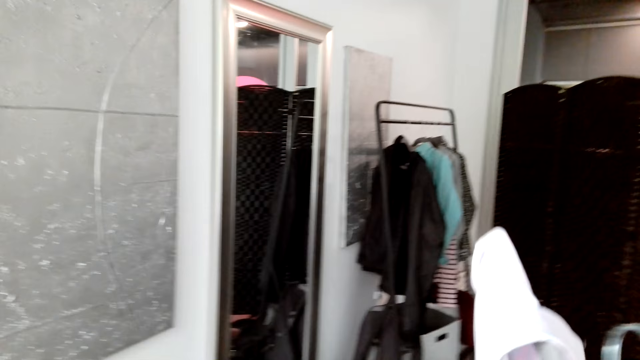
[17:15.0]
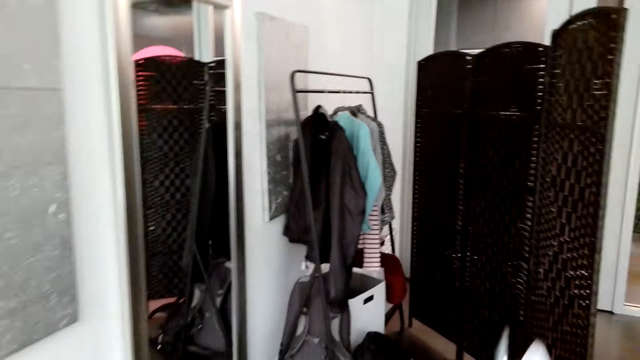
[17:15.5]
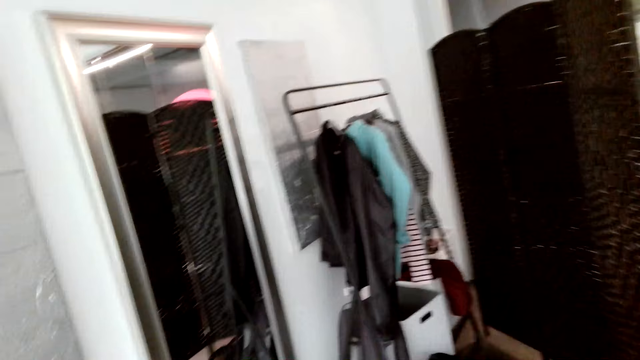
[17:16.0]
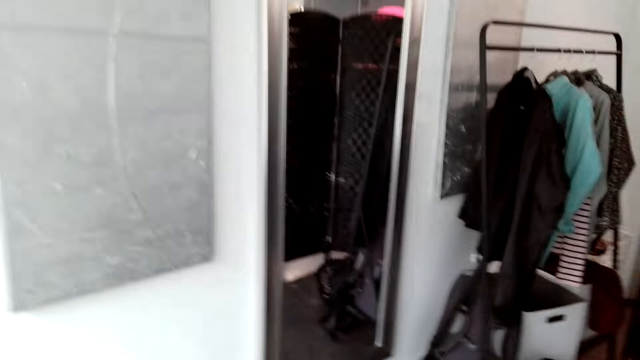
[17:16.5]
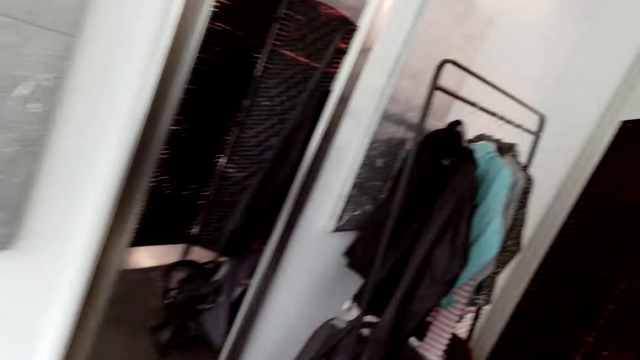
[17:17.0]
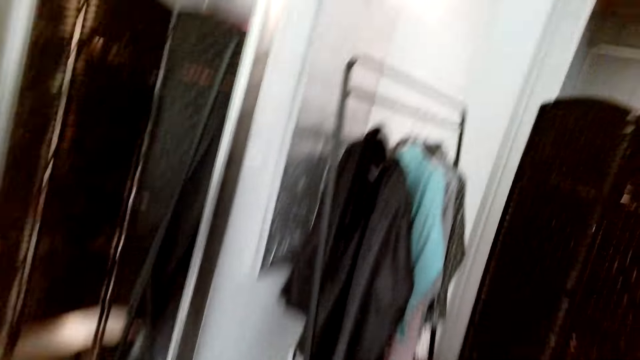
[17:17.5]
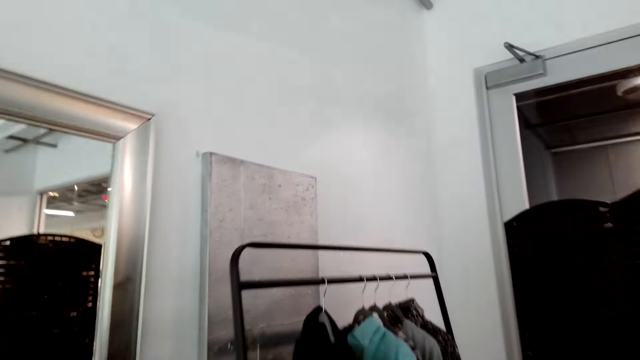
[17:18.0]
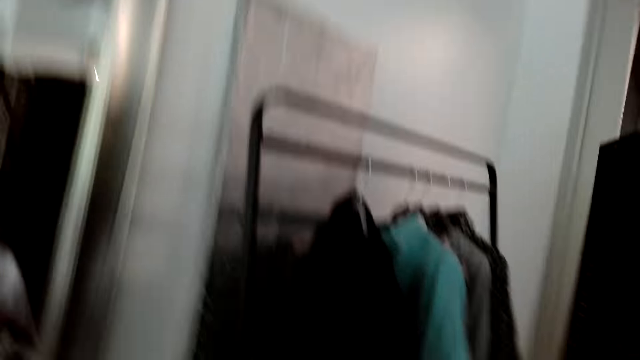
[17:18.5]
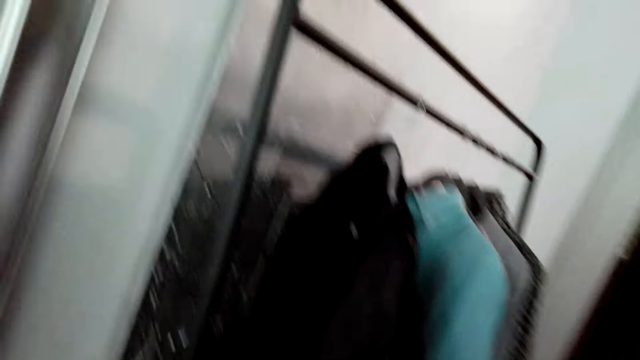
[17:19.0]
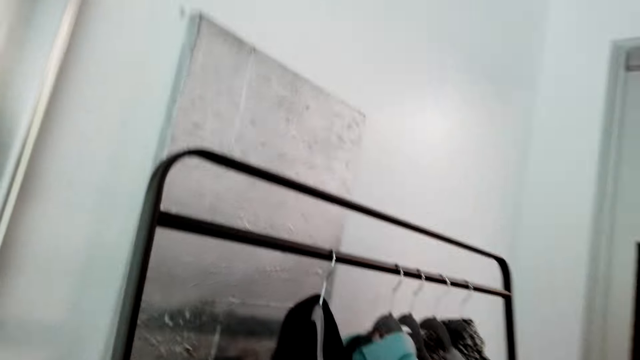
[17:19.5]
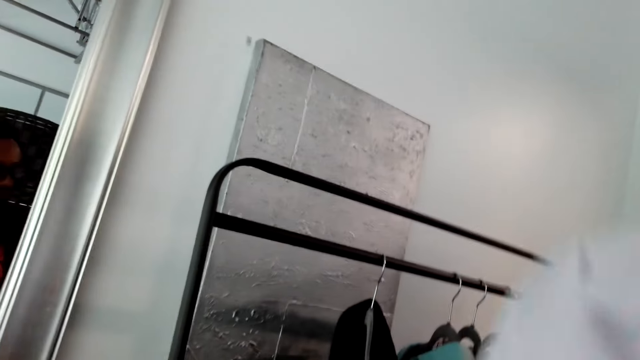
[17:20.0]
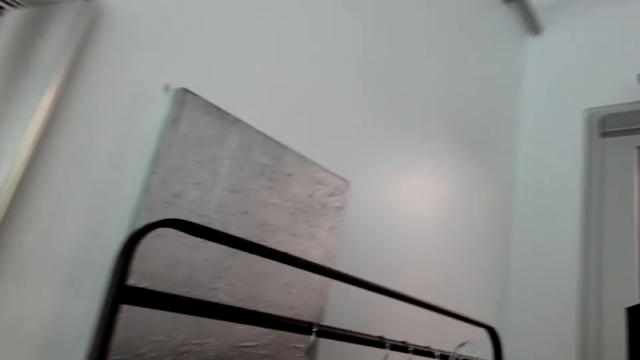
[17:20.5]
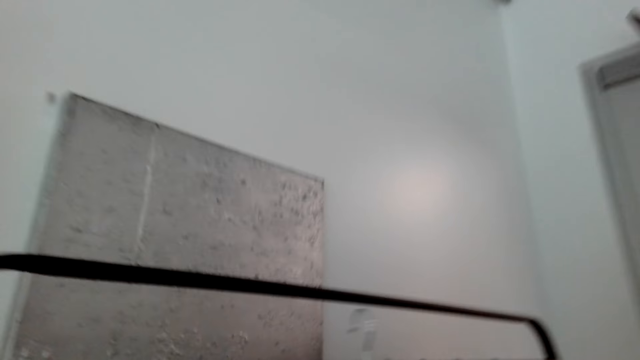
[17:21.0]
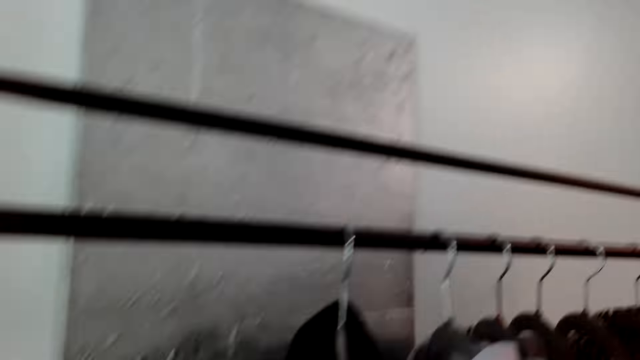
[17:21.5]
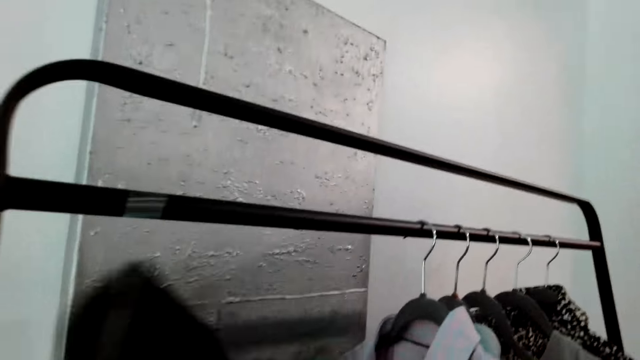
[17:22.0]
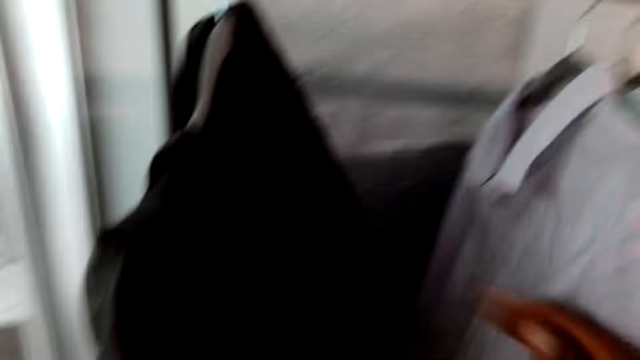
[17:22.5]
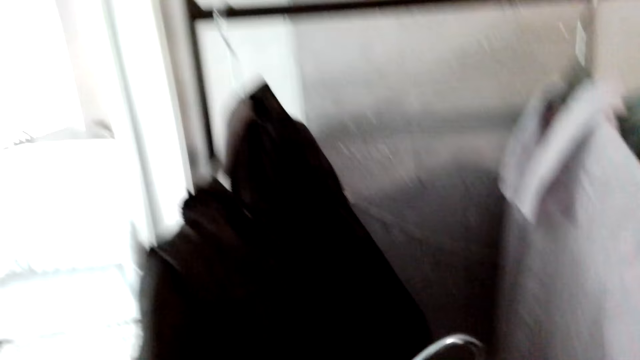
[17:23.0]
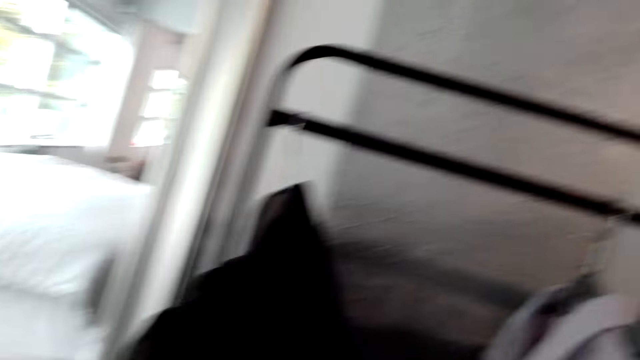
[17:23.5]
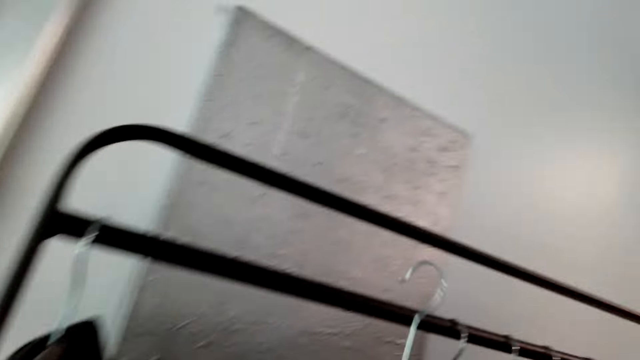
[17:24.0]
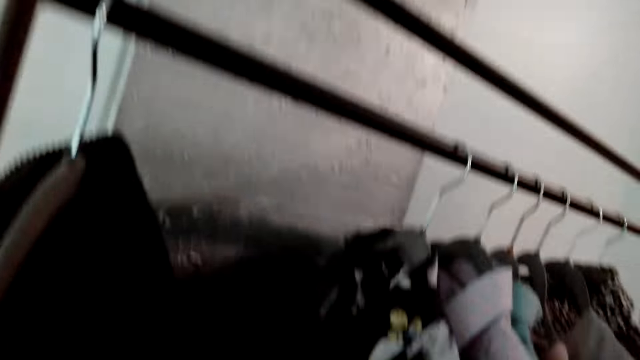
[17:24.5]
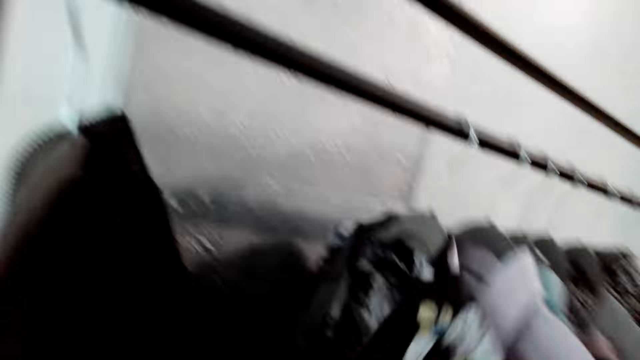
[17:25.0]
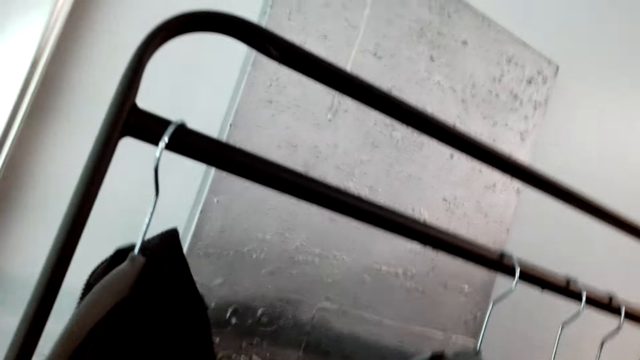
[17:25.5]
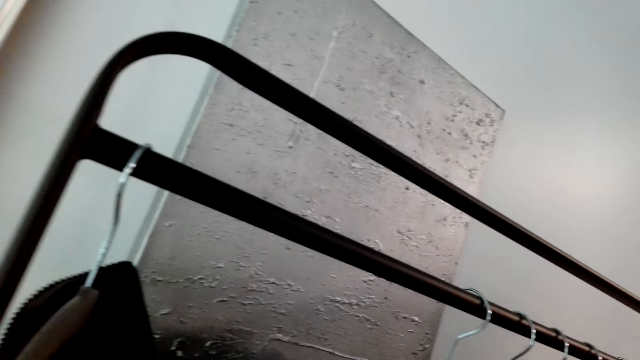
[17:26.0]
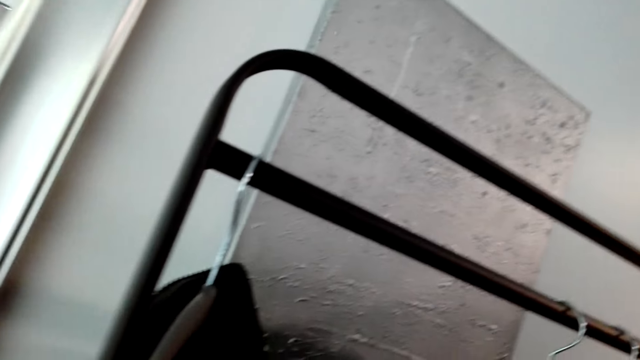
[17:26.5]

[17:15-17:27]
The camera wearer walks around. They put a hanger on the holder. They hang the cloth.

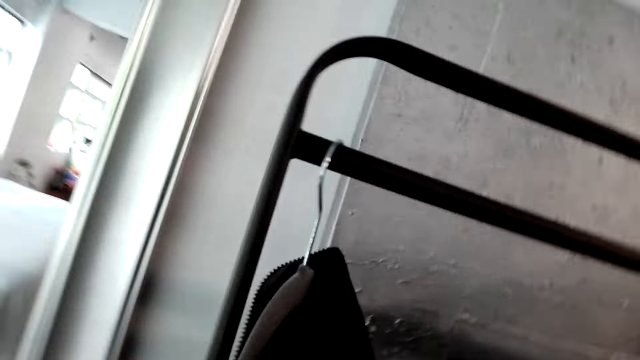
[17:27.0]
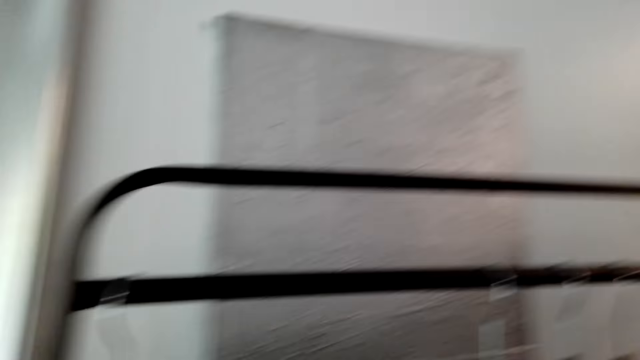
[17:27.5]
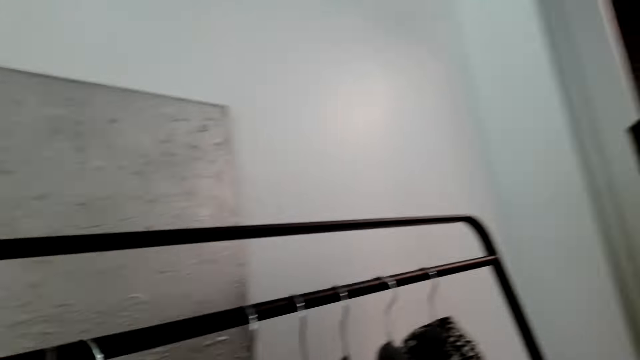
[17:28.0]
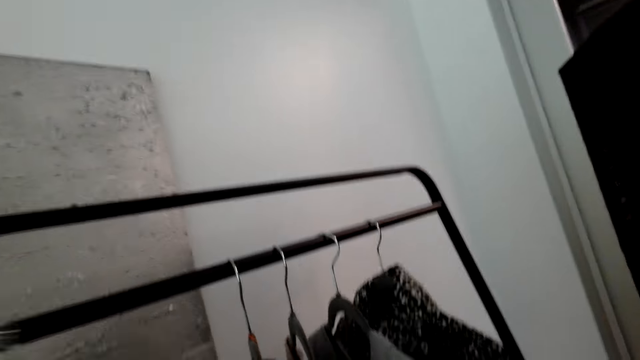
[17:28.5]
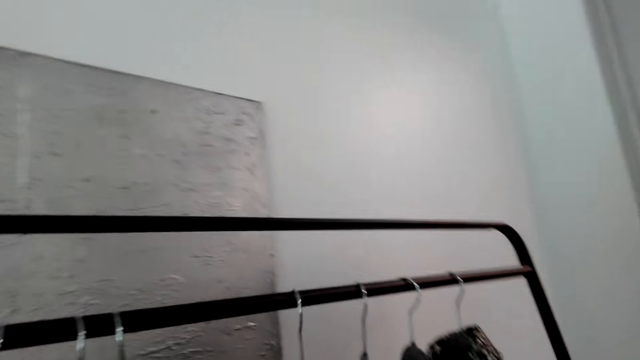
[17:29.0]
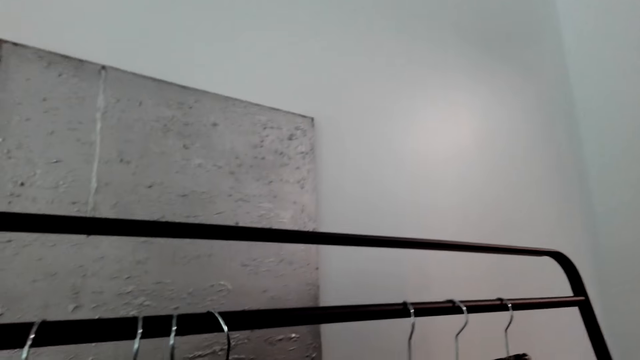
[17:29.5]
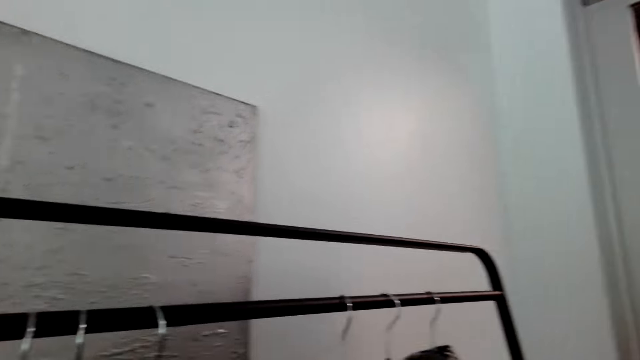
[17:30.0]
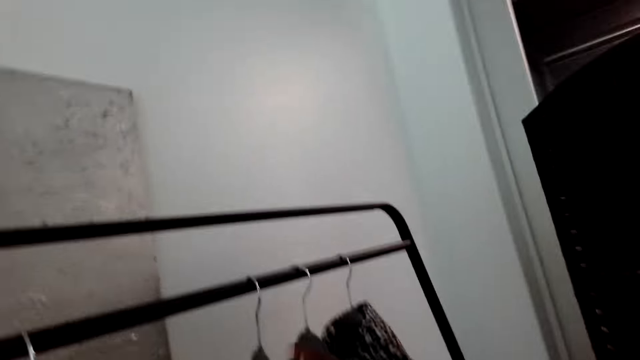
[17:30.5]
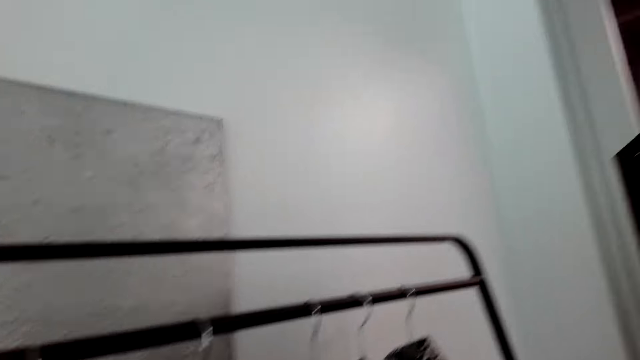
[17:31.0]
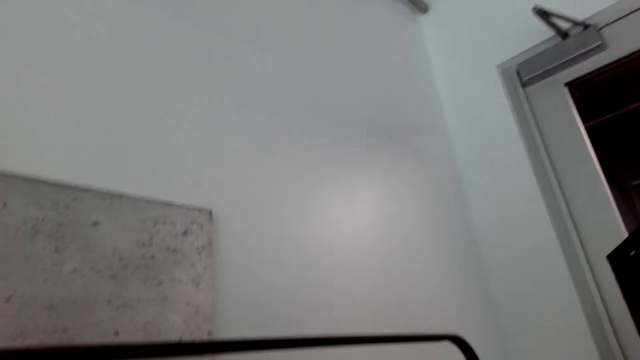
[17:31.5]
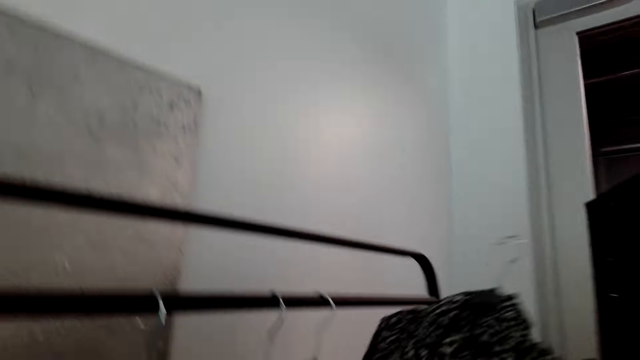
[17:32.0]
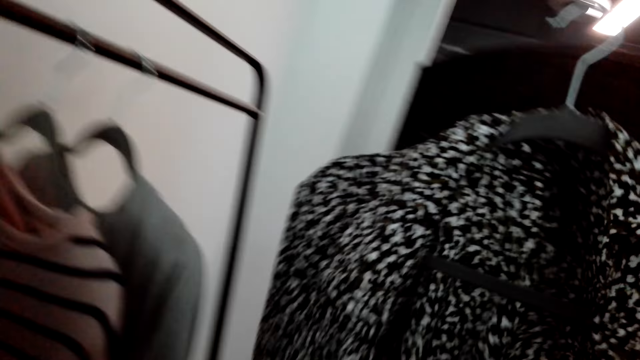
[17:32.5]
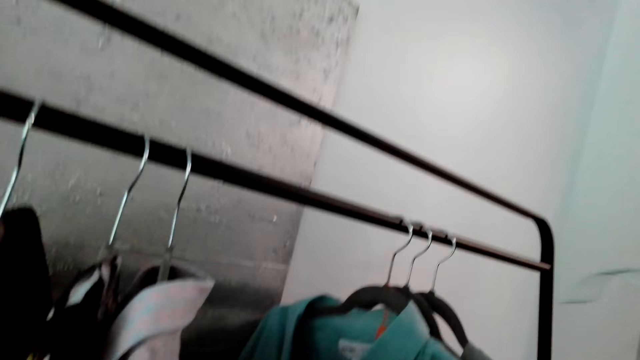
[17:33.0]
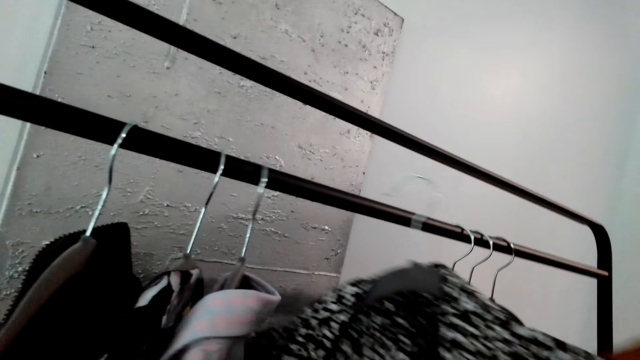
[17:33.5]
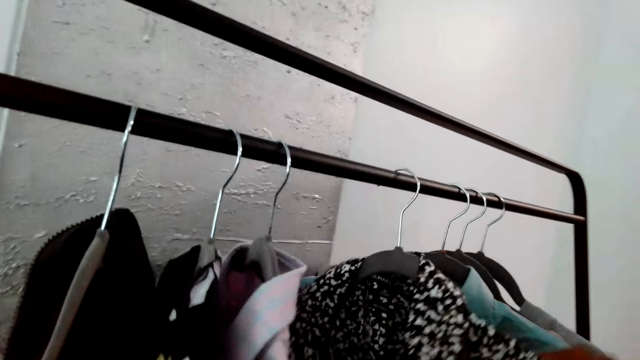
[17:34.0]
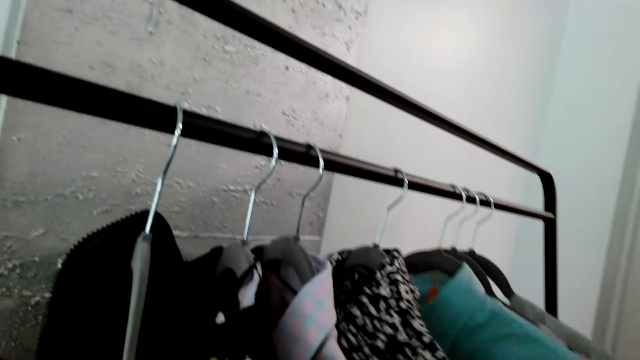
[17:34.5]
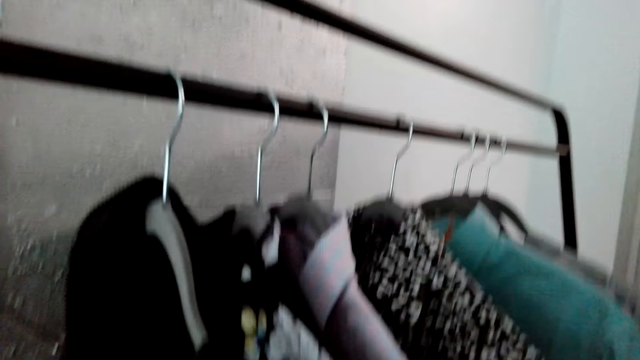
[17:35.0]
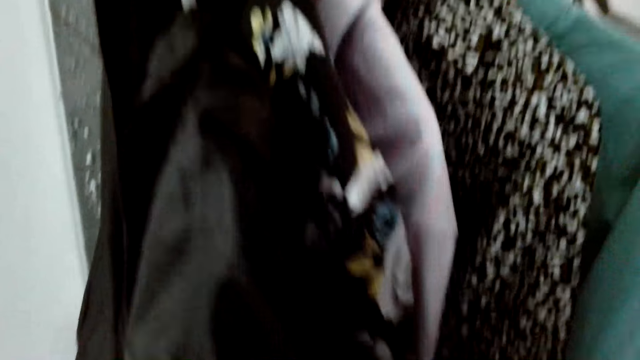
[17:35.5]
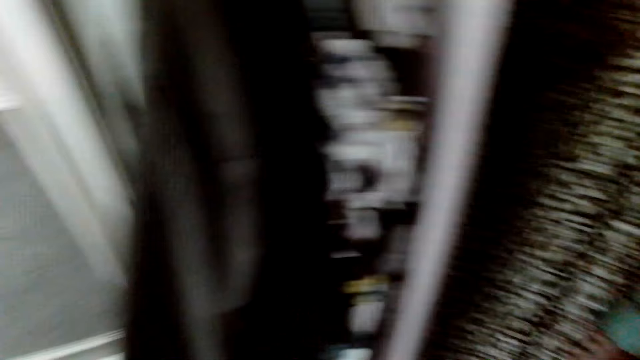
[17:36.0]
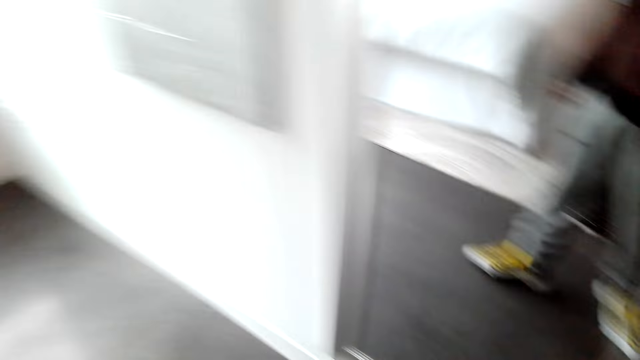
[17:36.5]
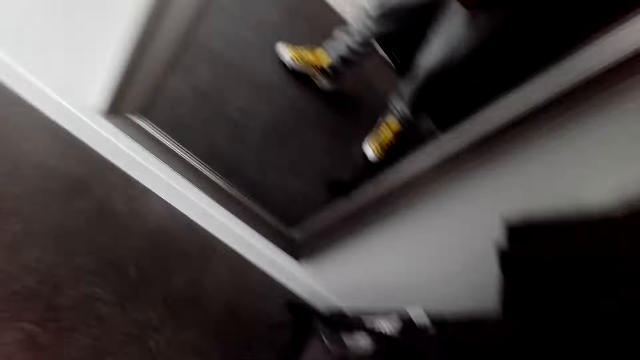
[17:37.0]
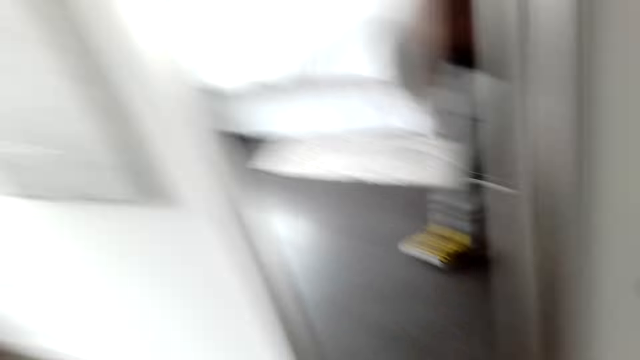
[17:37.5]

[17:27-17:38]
The camera wearer turns around. They adjust a hanger on the holder. They turn around. They hold a shirt. They hang the shirt. They put the hanger on the holder. They turn around.
